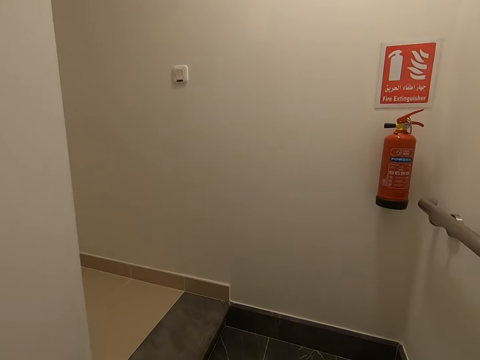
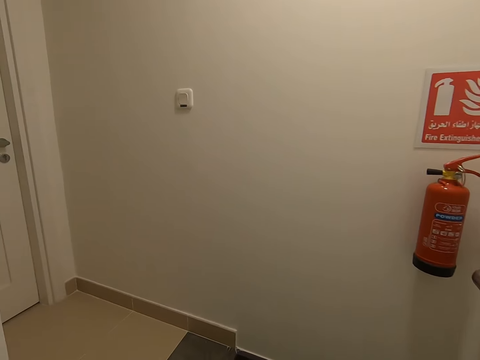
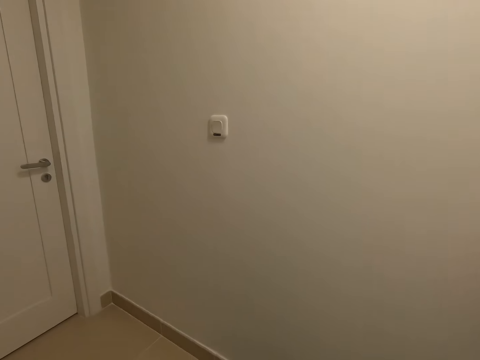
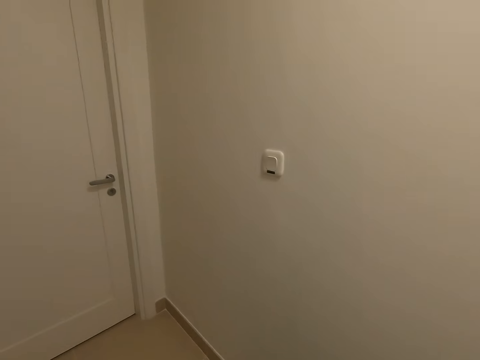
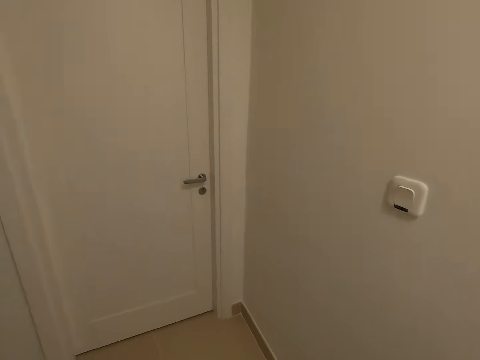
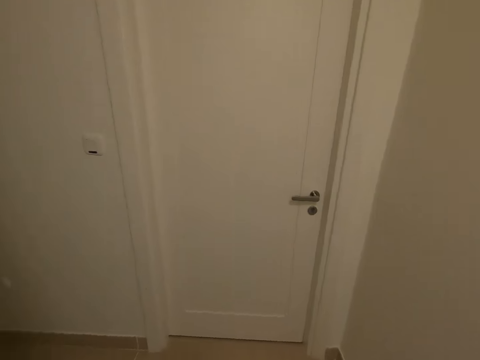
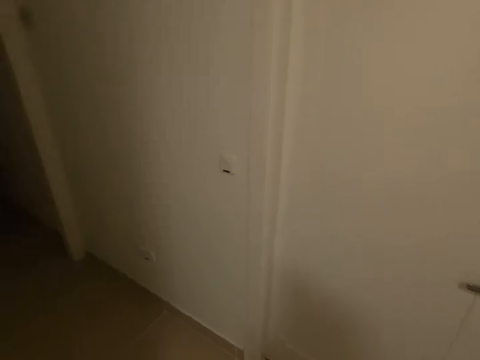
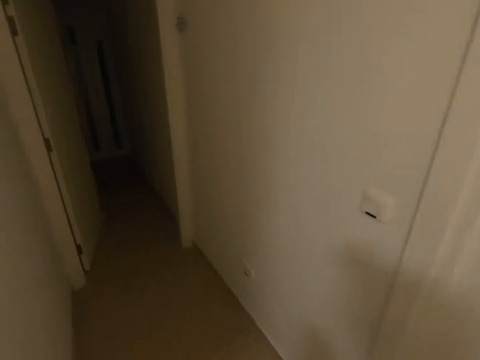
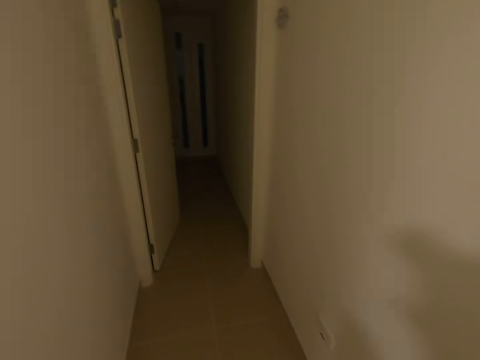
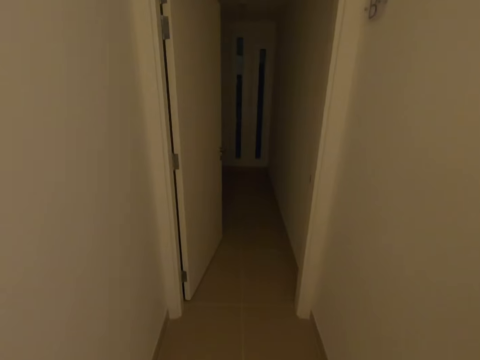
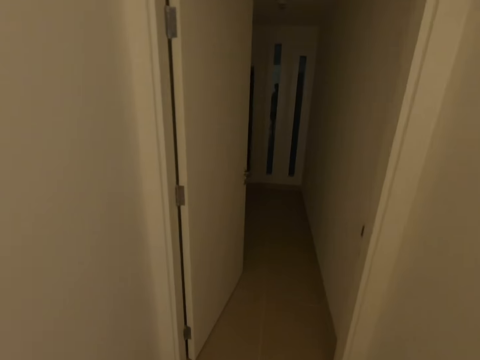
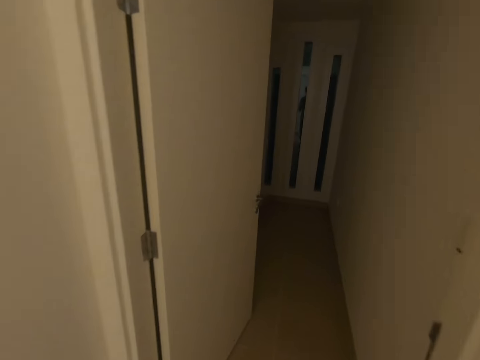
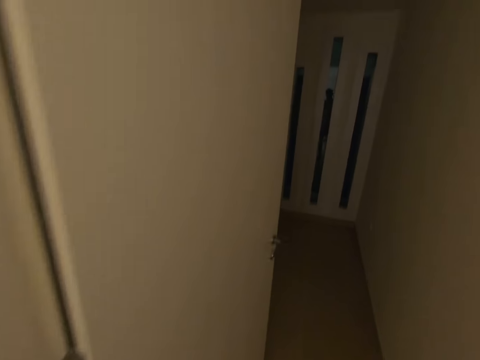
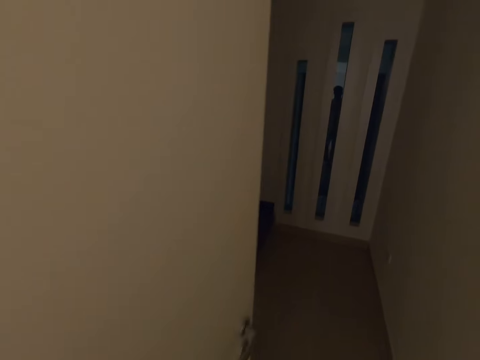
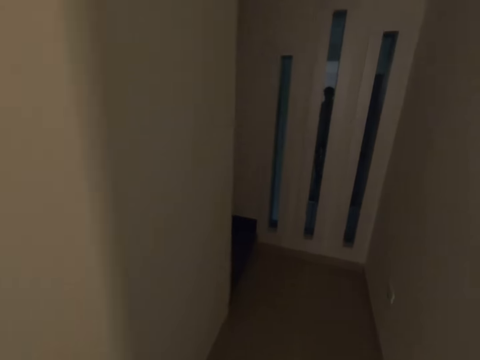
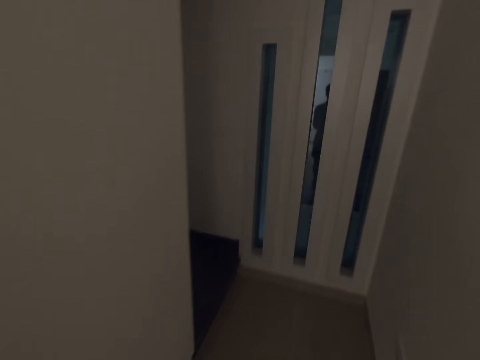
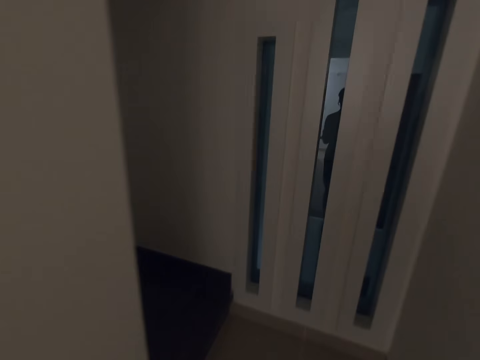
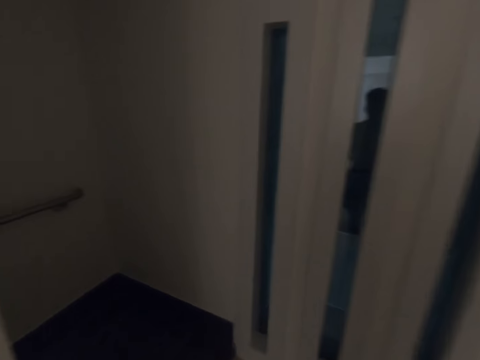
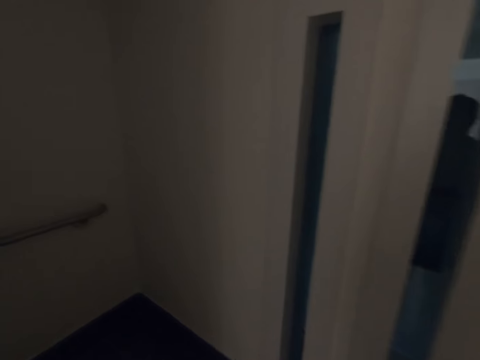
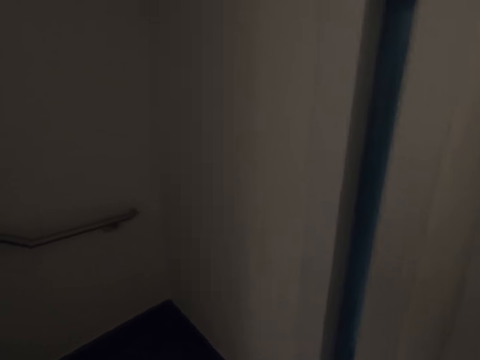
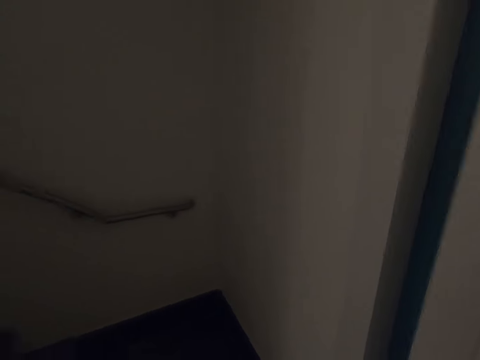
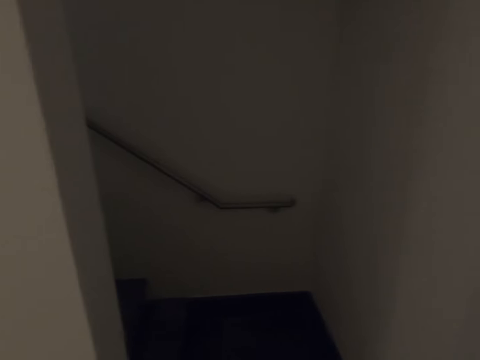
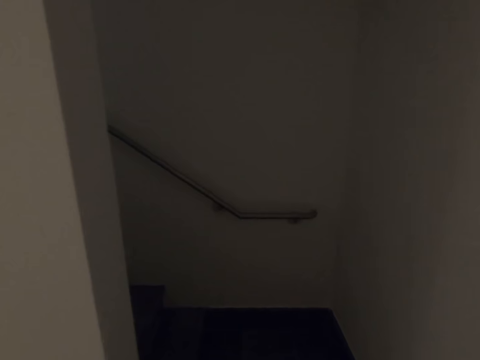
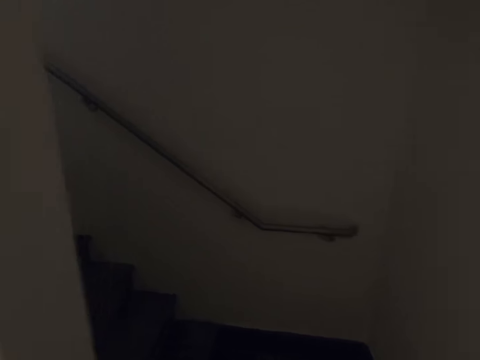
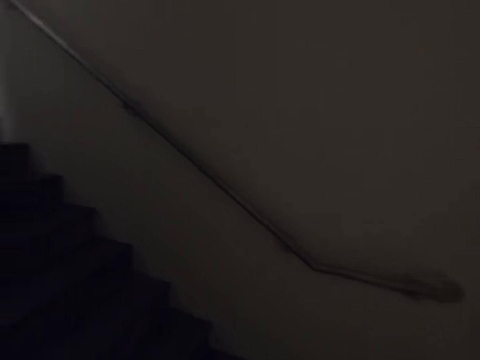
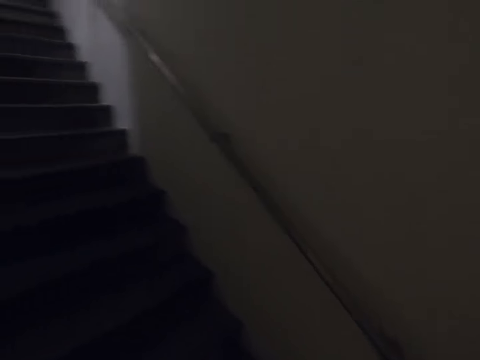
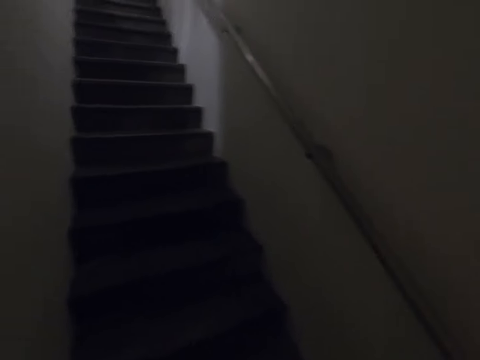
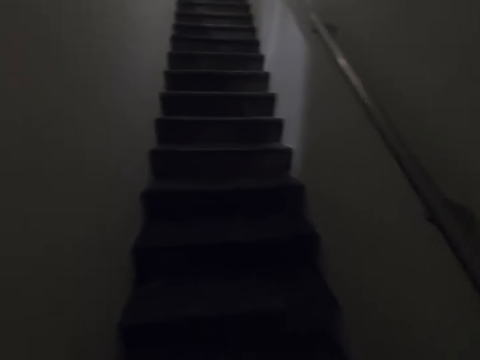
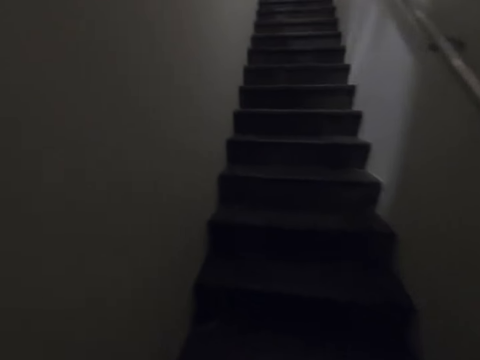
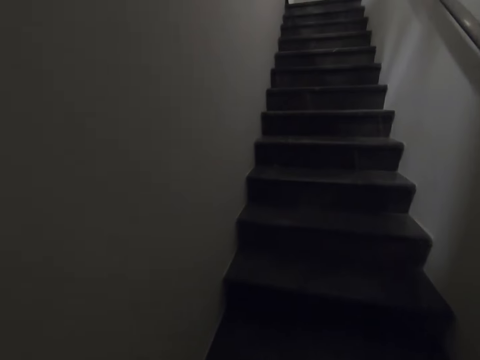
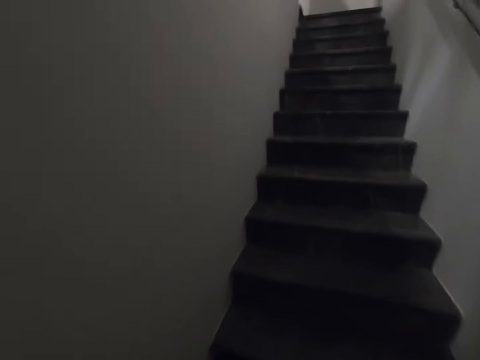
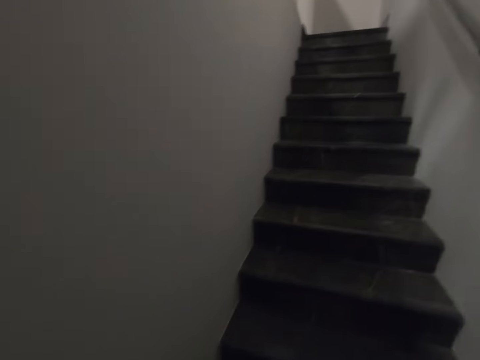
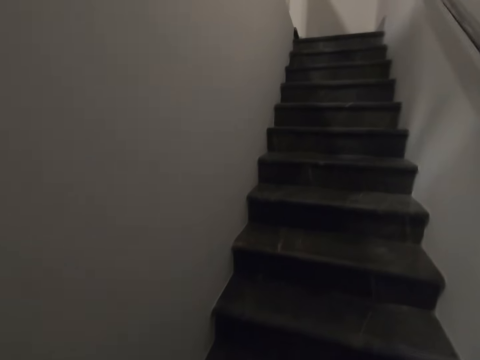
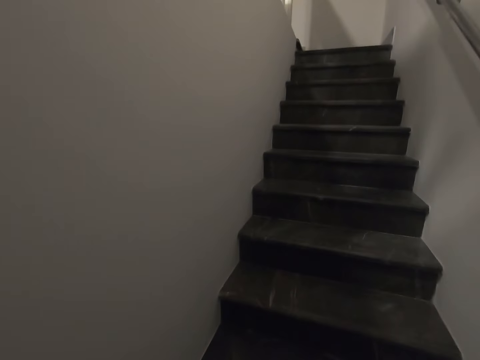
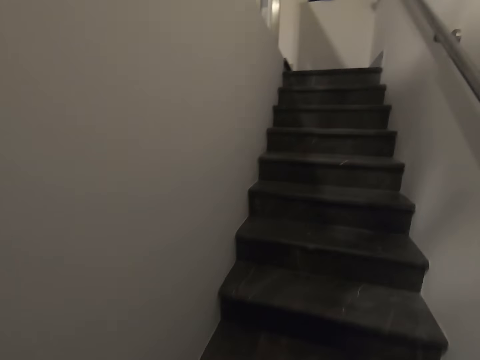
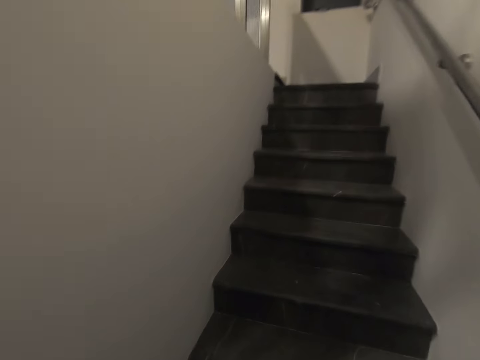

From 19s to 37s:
The camera wearer walks in an apartment. They walk up the stairs.

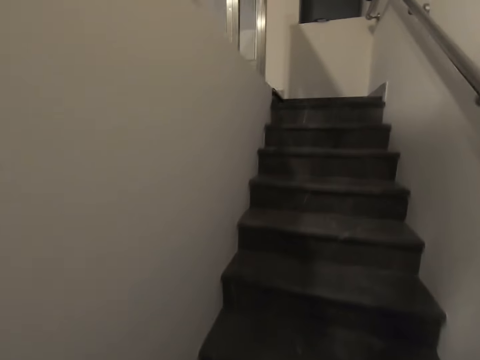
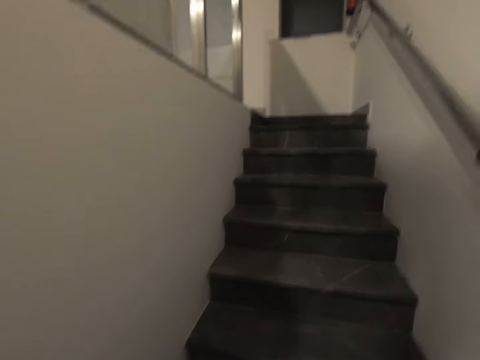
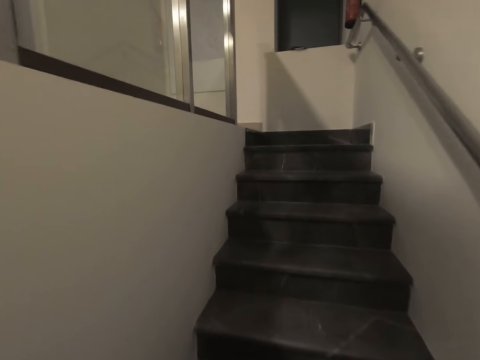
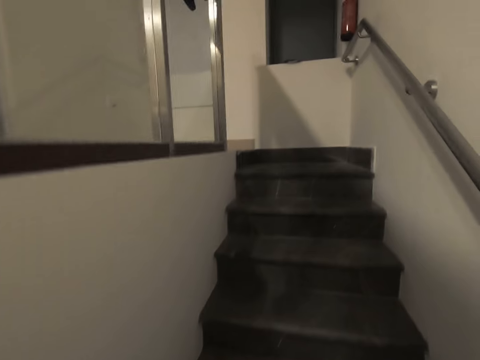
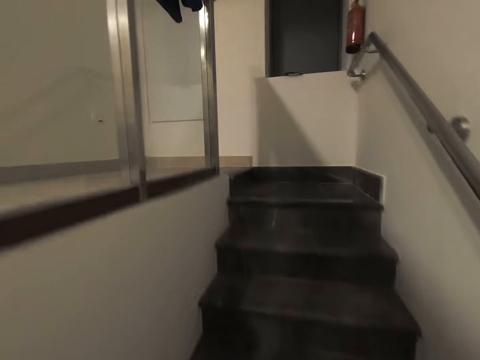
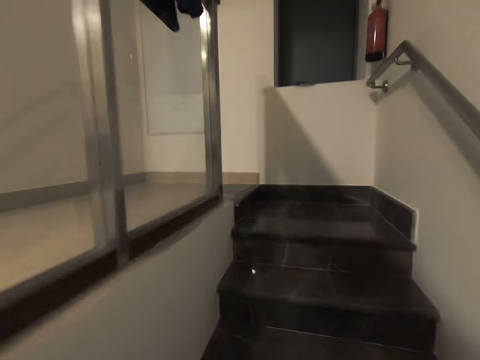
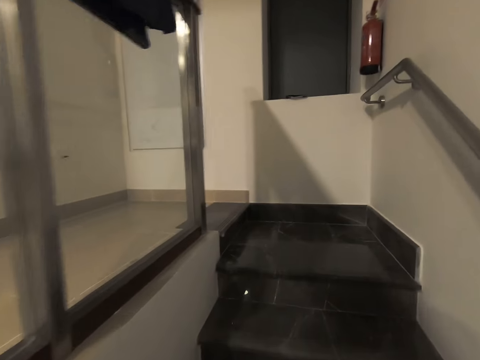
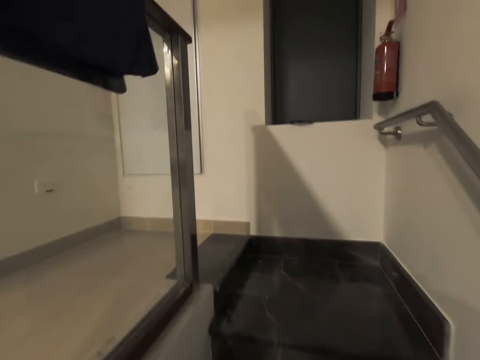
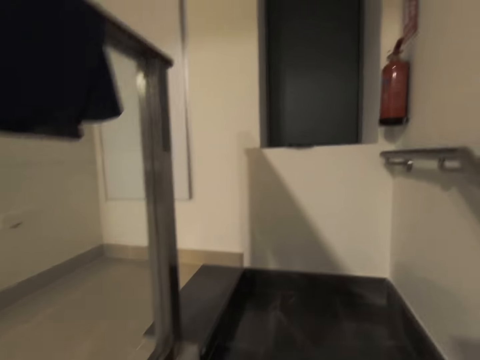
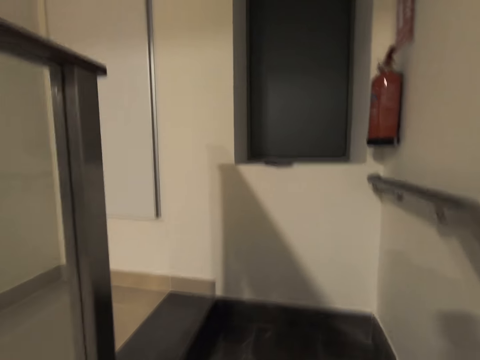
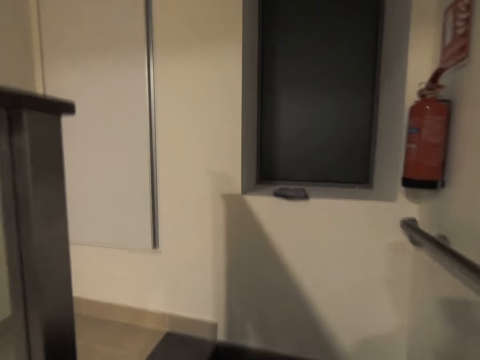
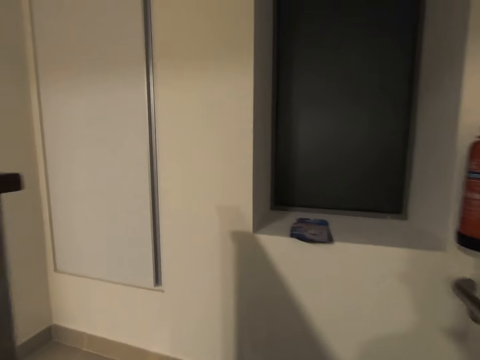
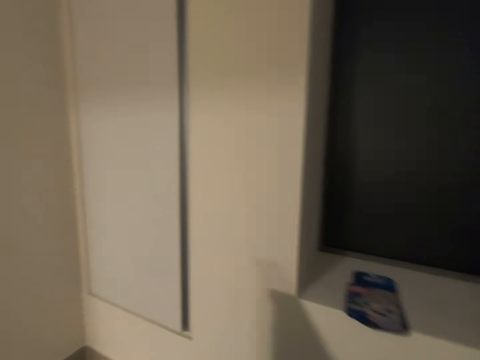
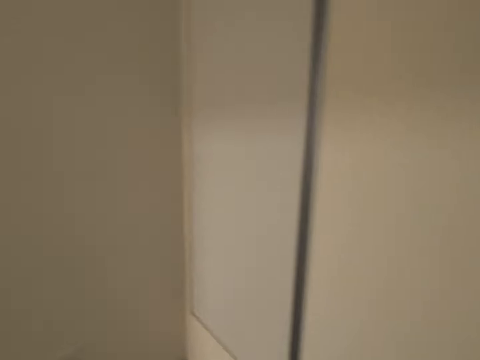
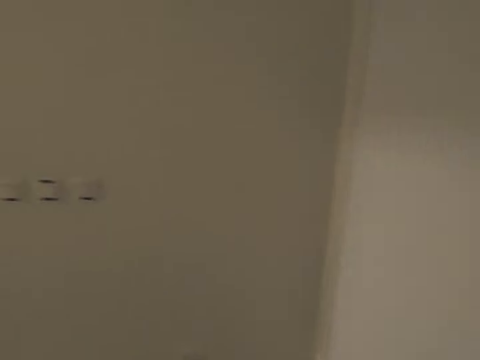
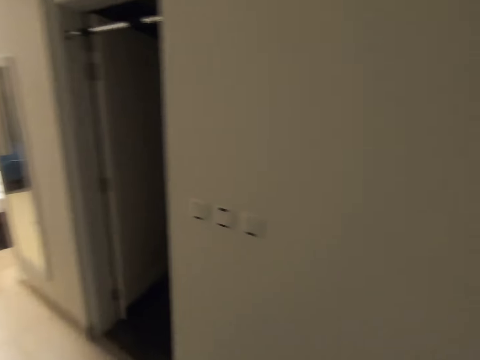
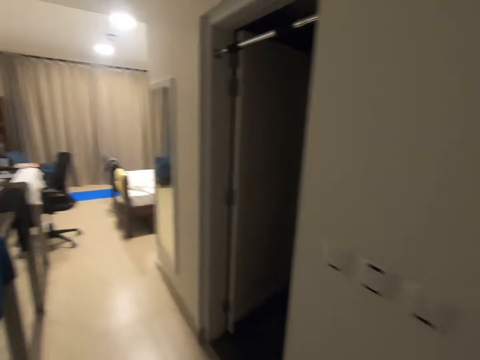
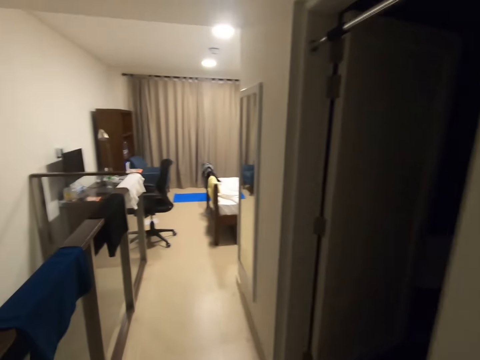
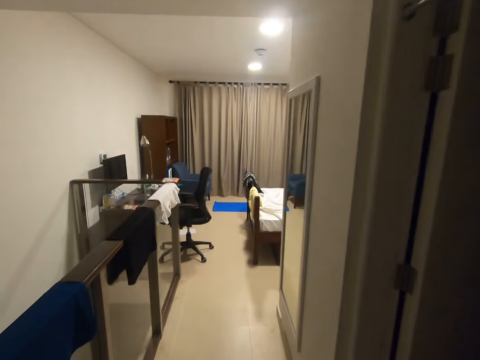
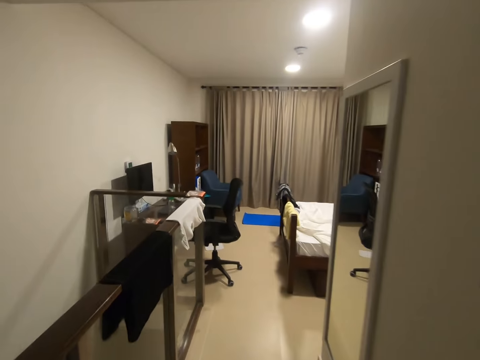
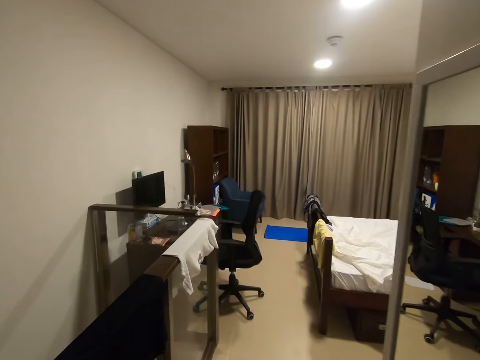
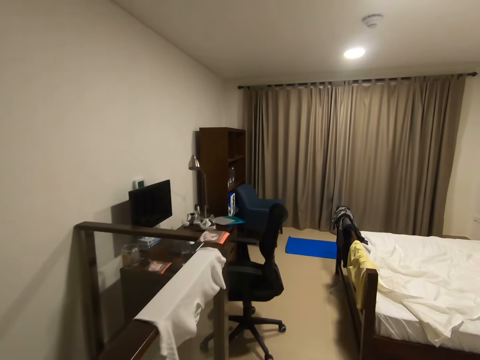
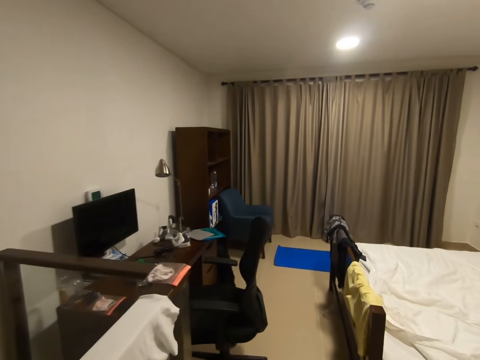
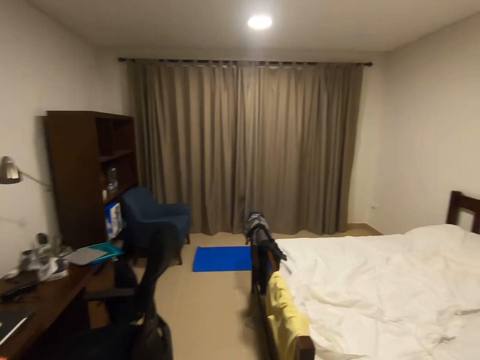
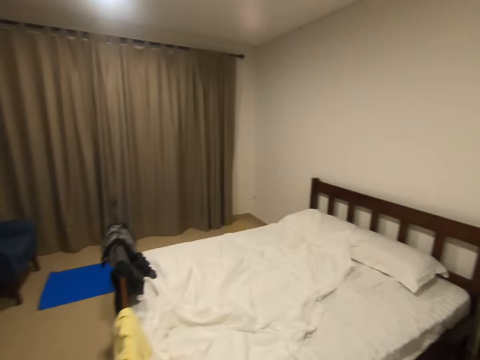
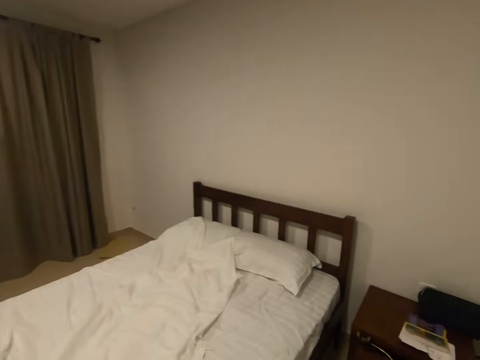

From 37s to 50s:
The camera wearer walks in the apartment.
